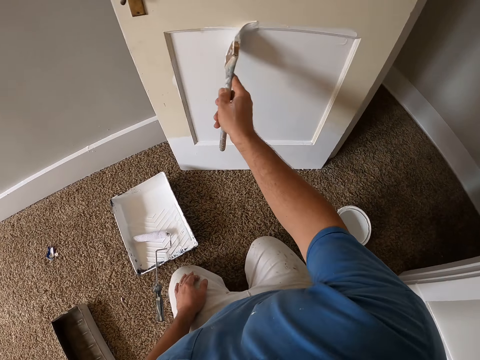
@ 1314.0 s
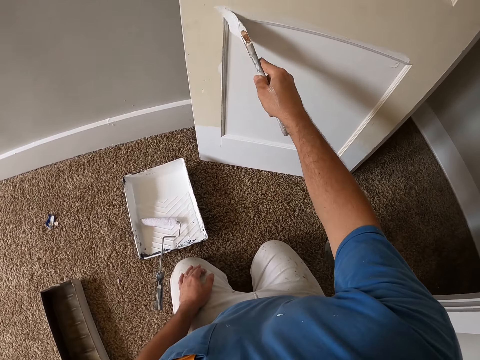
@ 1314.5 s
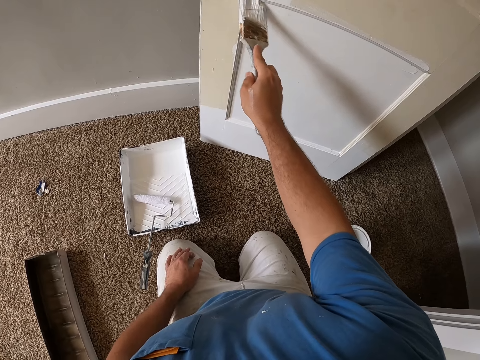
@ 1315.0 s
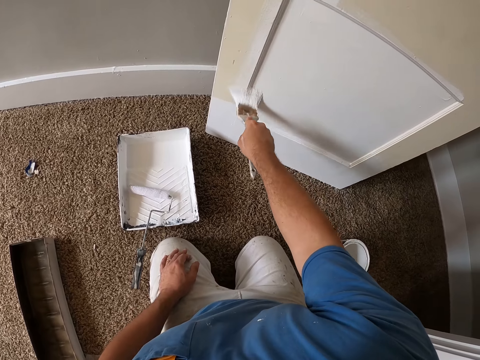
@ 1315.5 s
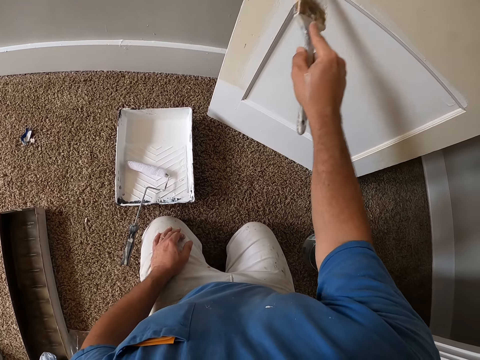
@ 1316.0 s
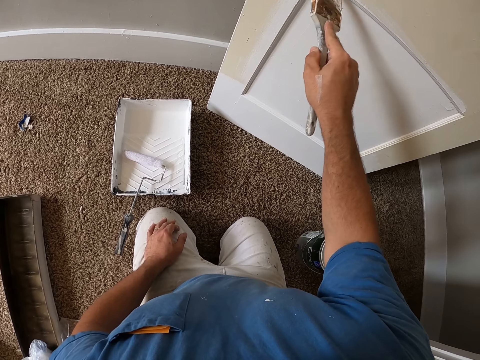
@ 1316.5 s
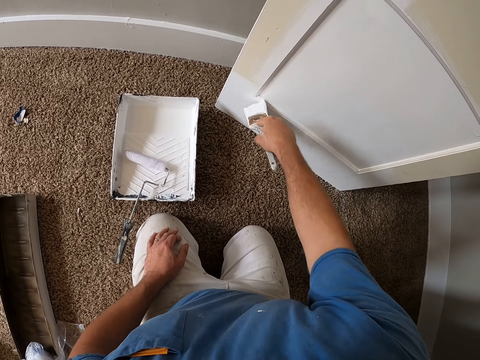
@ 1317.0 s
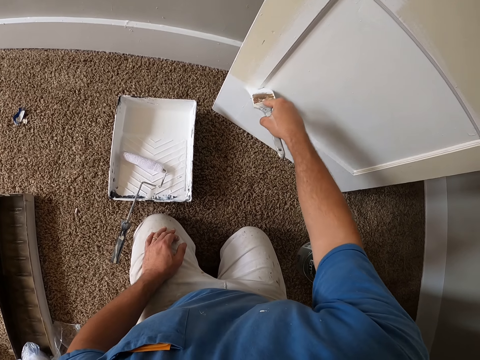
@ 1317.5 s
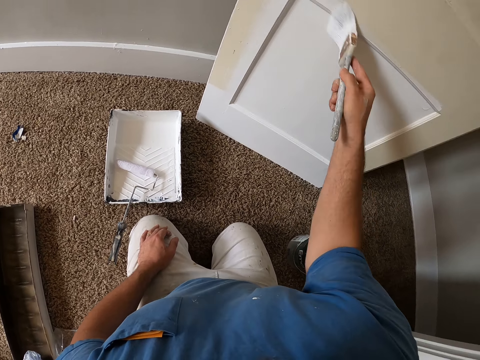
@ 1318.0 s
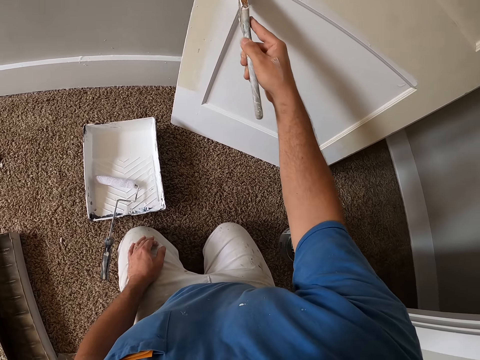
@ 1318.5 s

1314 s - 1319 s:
The camera wearer paints the door with the paint roller or painting brush.

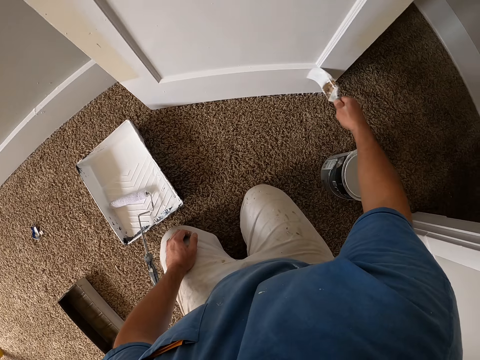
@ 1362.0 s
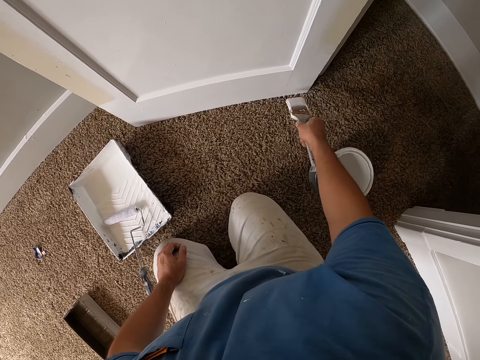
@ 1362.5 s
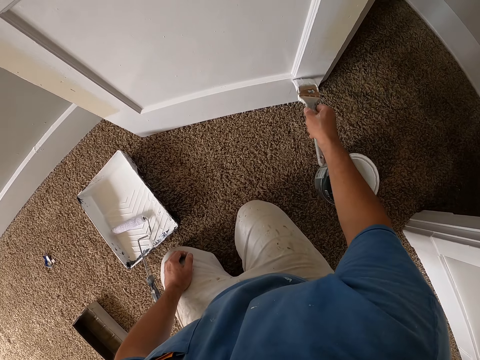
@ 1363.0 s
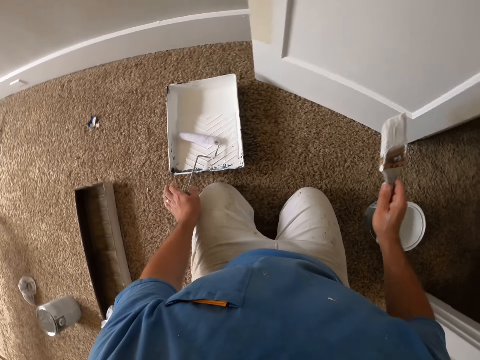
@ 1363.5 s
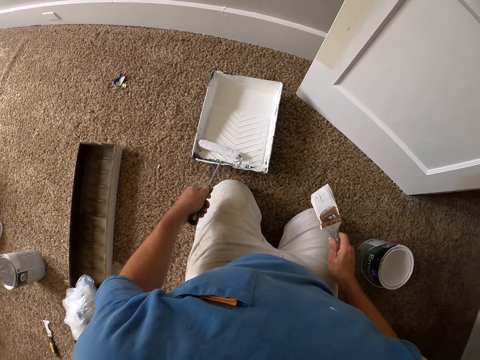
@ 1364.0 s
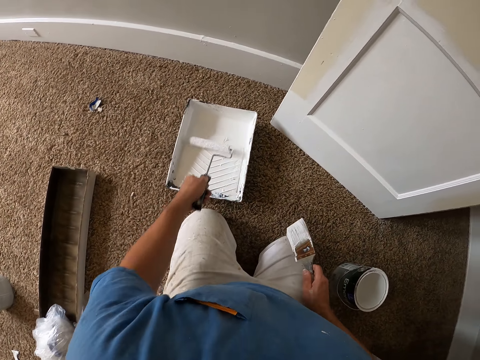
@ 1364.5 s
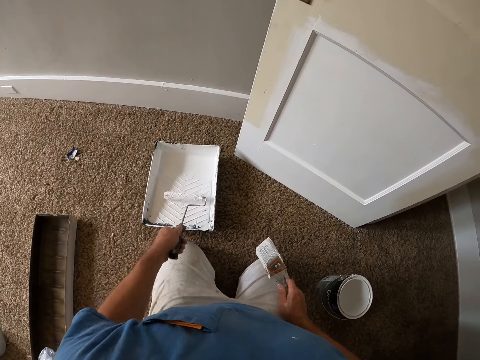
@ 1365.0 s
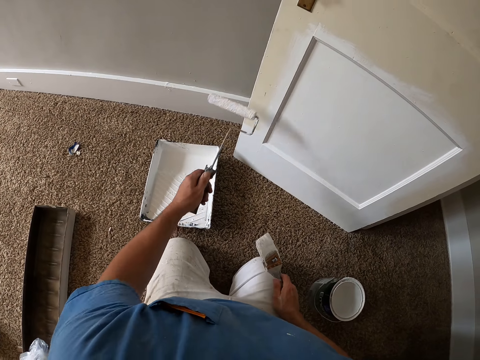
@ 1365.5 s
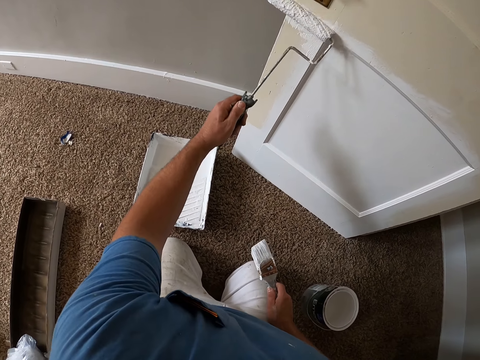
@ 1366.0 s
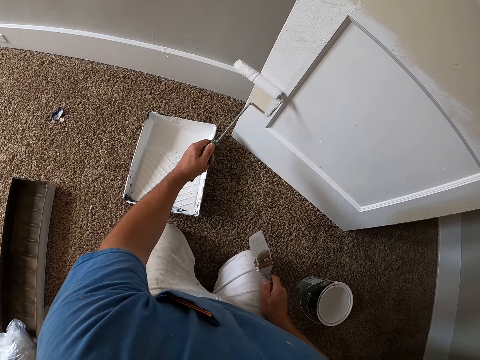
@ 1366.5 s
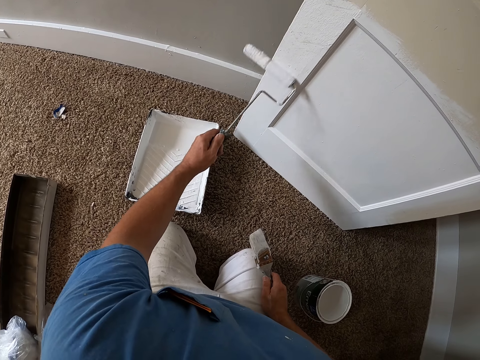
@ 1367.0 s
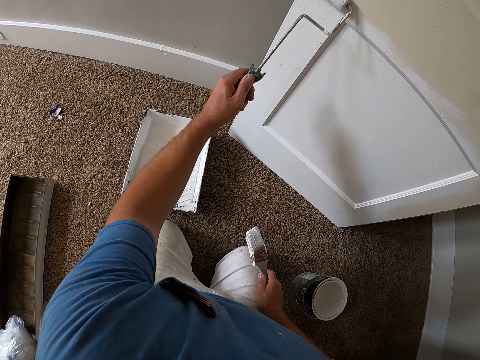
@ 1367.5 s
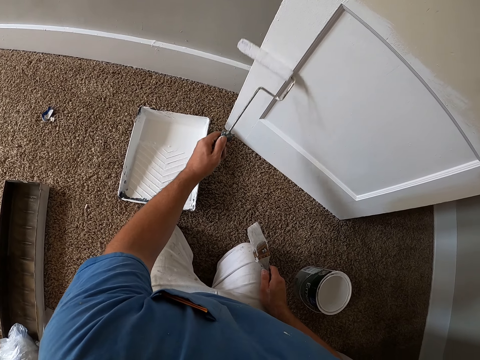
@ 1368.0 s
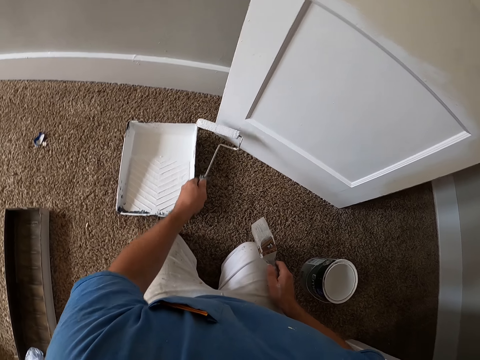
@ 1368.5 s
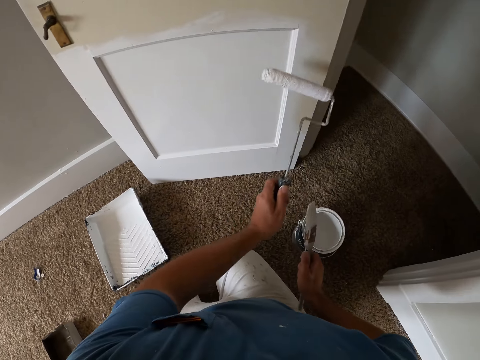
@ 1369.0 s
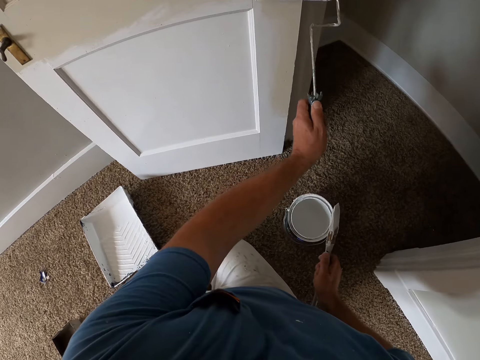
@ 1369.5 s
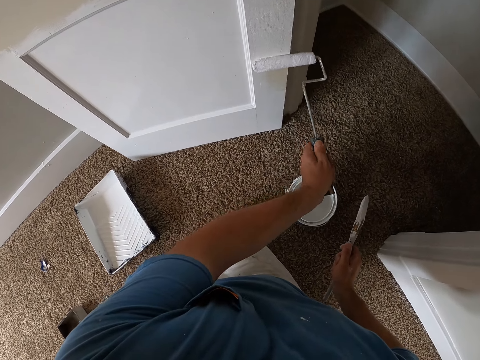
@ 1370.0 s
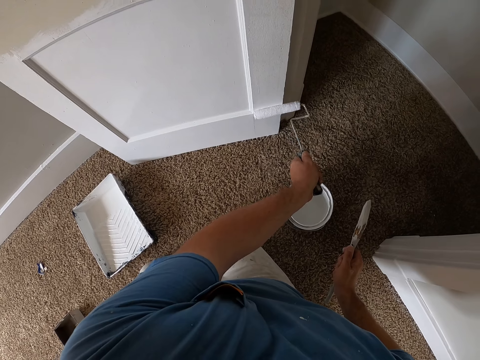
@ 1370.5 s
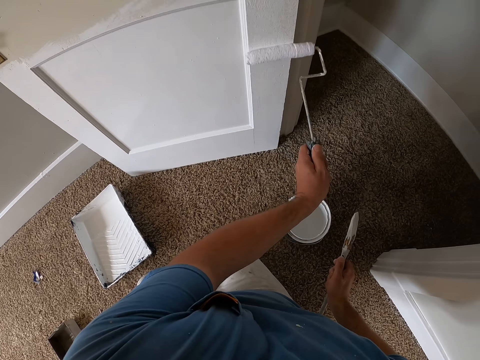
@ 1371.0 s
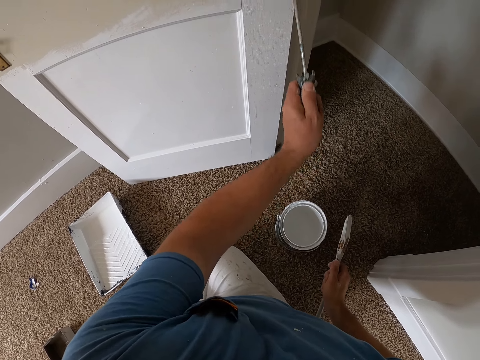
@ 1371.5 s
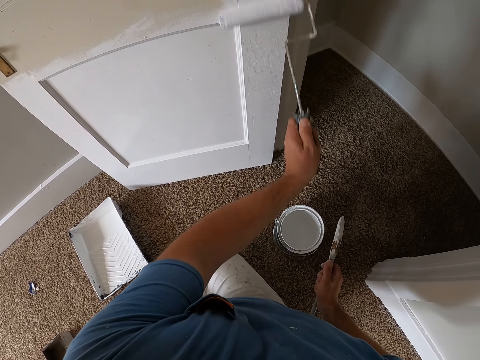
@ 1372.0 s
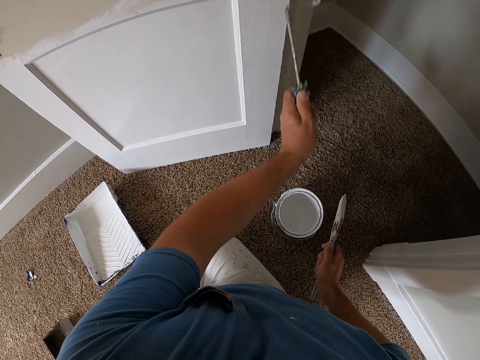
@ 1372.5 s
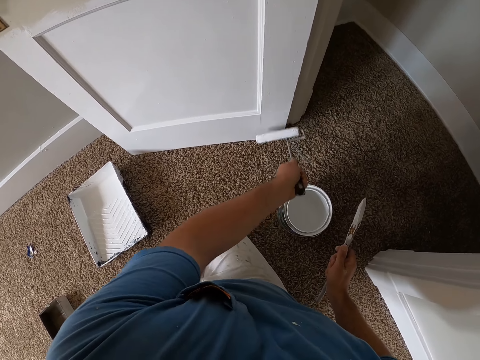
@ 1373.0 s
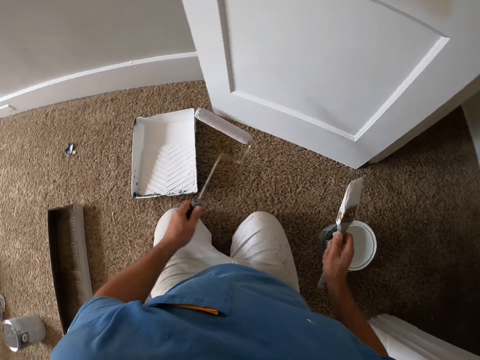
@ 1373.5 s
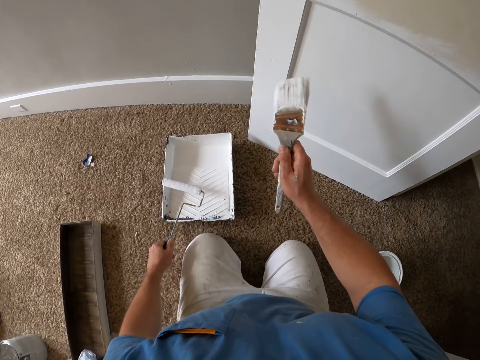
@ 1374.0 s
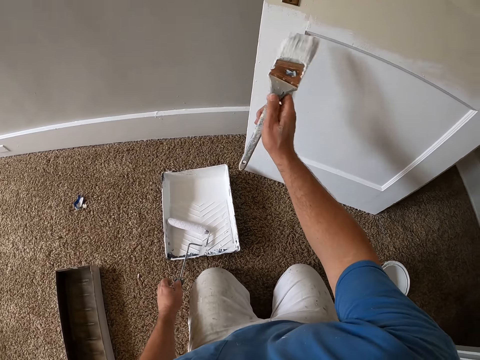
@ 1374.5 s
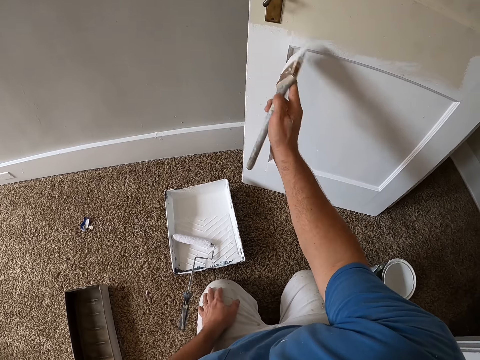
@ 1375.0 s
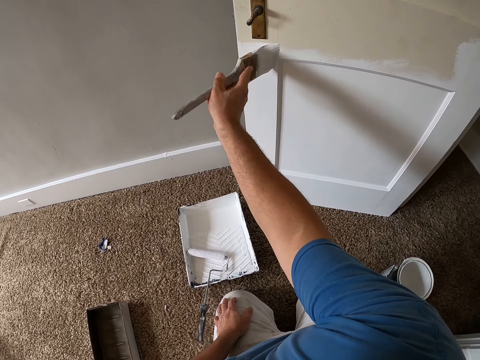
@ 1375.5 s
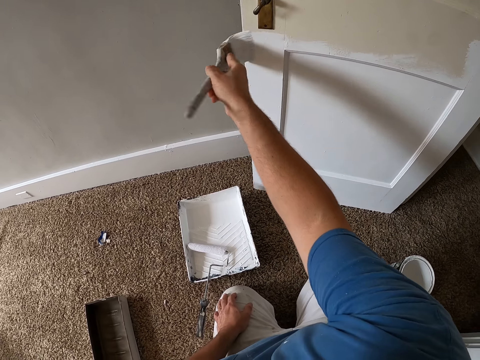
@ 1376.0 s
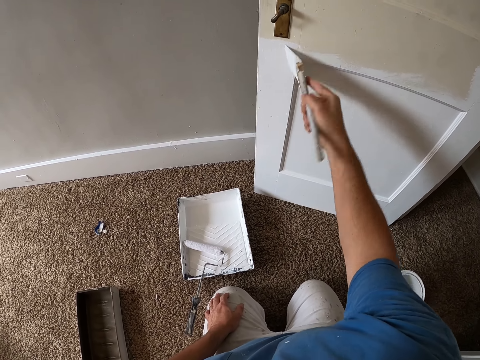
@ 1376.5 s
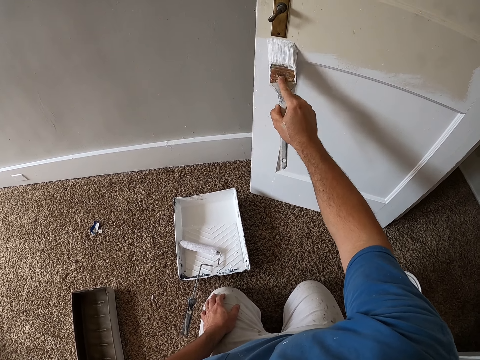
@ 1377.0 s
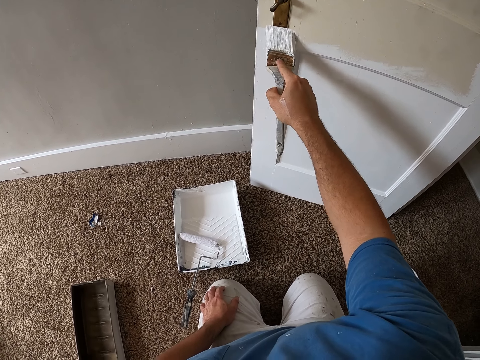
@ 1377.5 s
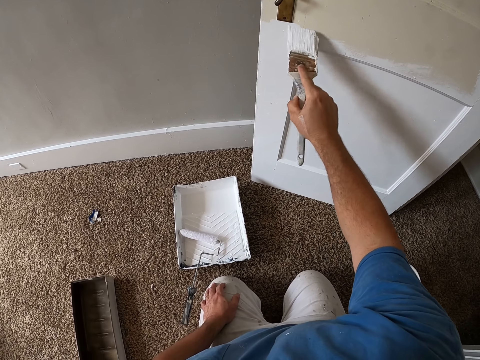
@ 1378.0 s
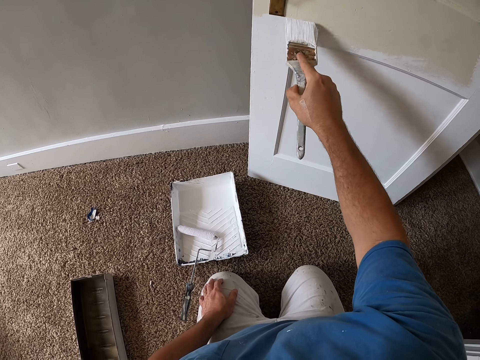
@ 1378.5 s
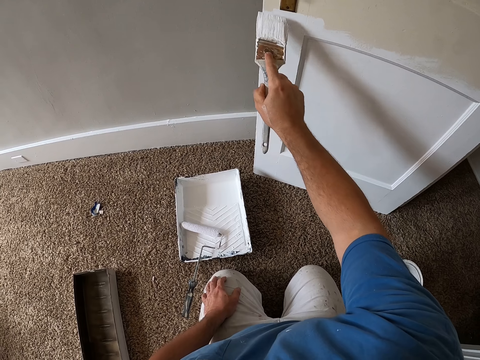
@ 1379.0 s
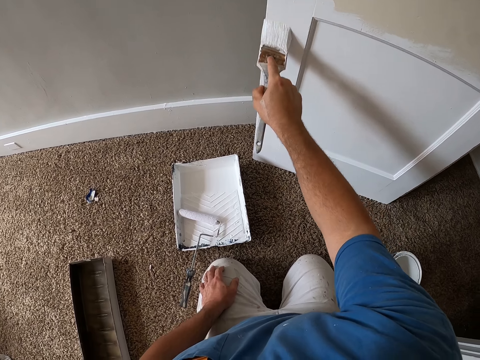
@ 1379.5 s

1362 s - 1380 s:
The camera wearer rolls the paint roller in the paint container. They paint the door with the paint roller. They drop the paint roller in the container and paint the door with the paint brush.

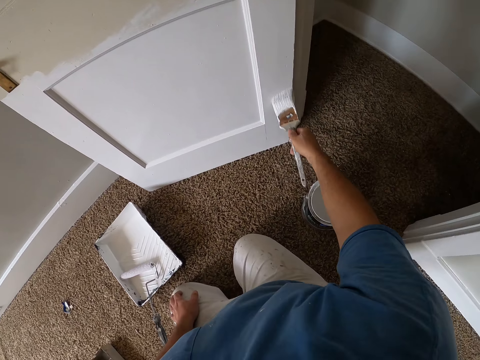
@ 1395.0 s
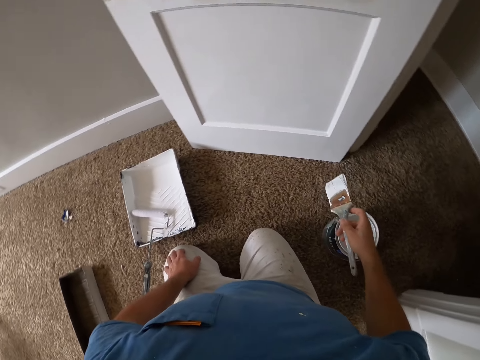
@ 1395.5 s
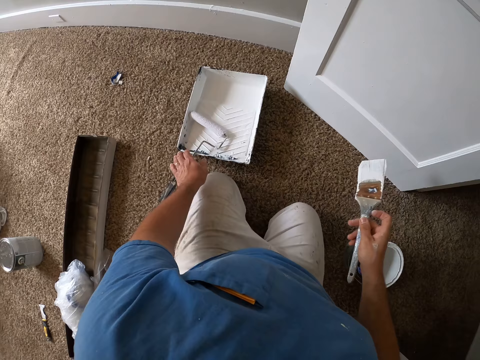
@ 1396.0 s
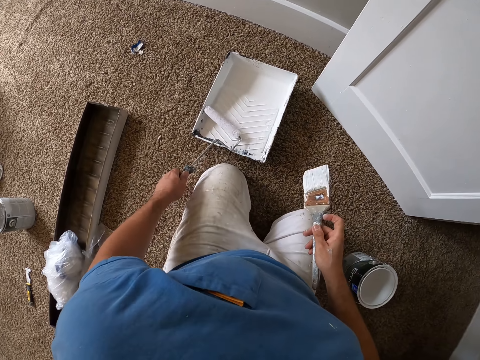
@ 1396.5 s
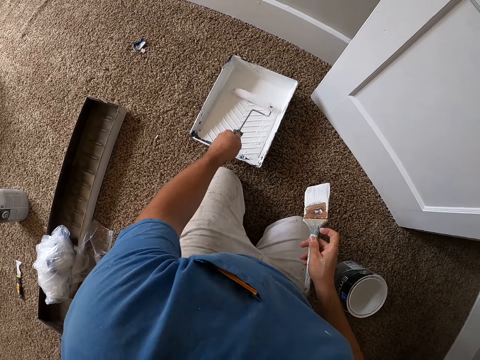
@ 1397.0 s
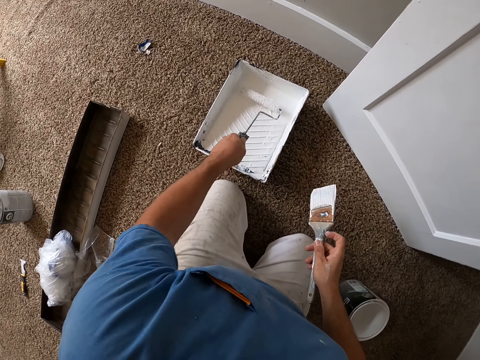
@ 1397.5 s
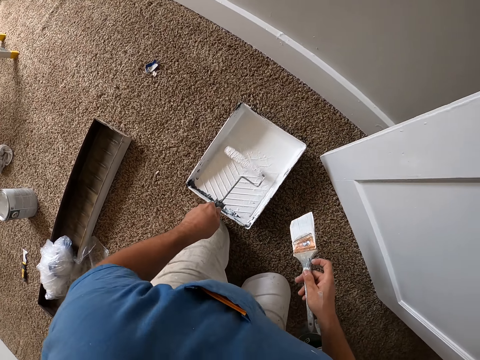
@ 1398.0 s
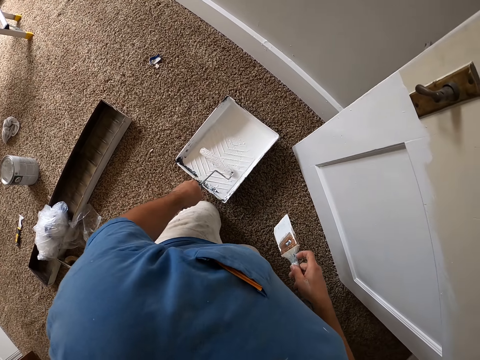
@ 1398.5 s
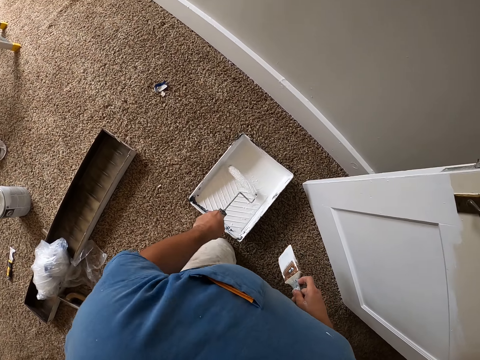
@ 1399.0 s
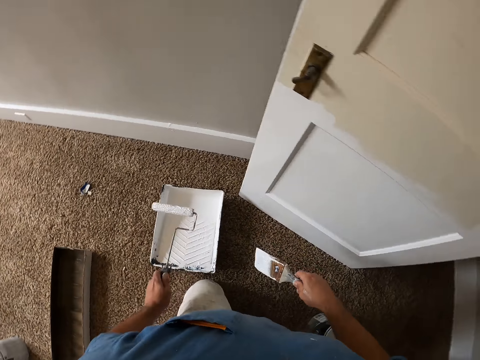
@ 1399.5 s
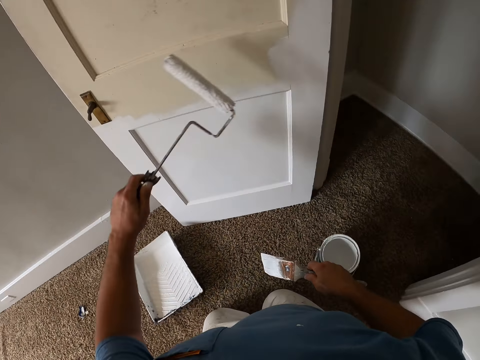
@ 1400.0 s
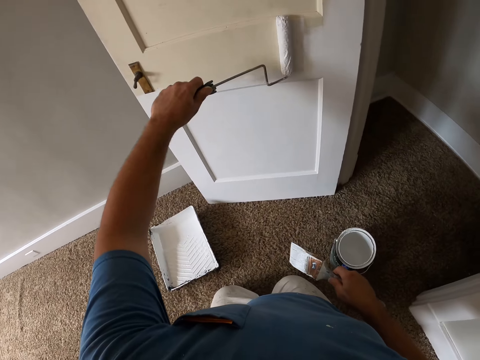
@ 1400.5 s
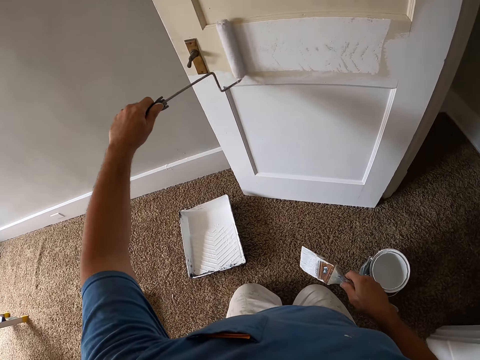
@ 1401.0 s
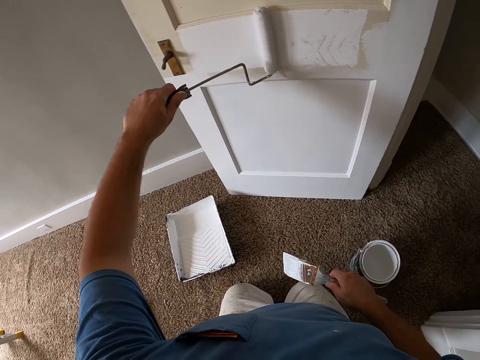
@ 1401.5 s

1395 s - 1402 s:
The camera wearer rolls the paint roller in the container. They paint the door with the paint roller.
